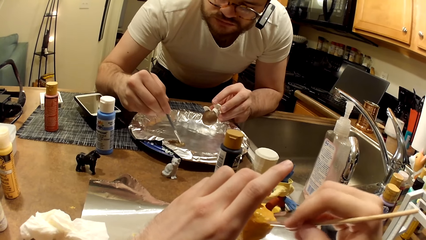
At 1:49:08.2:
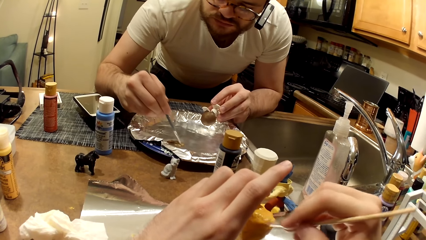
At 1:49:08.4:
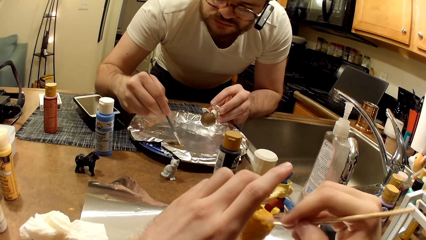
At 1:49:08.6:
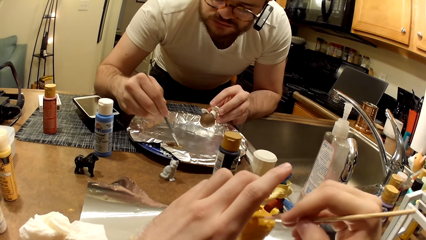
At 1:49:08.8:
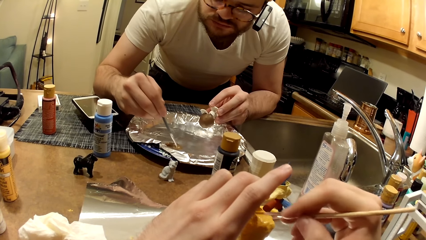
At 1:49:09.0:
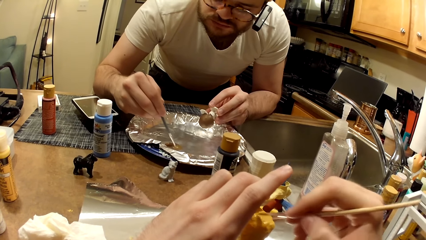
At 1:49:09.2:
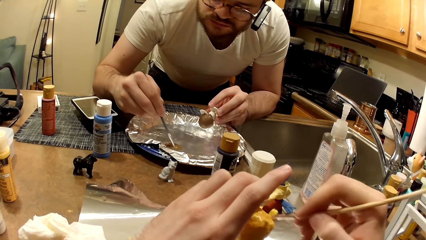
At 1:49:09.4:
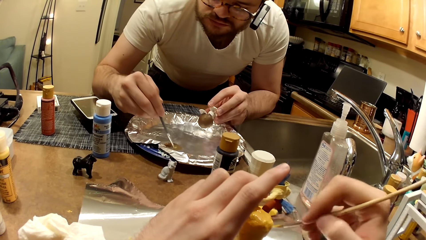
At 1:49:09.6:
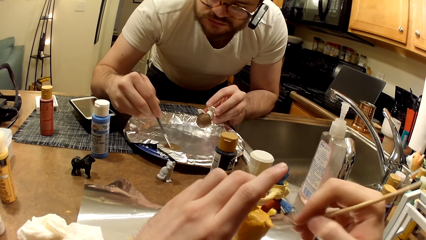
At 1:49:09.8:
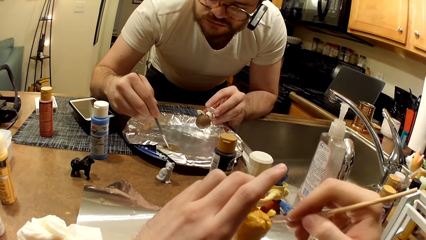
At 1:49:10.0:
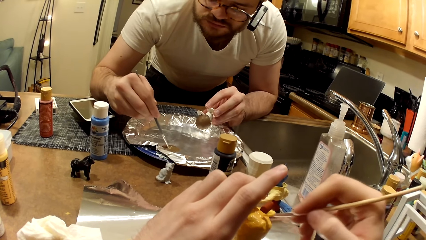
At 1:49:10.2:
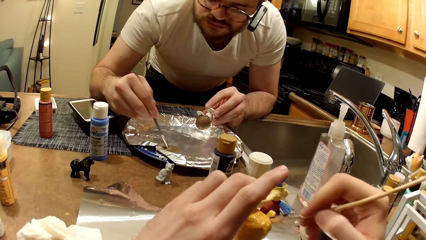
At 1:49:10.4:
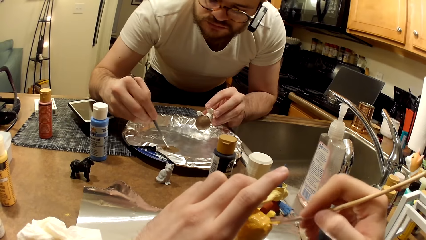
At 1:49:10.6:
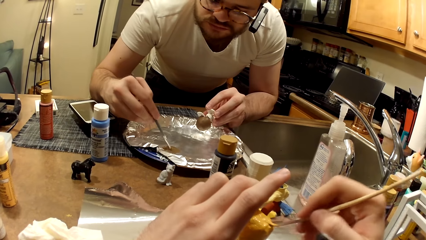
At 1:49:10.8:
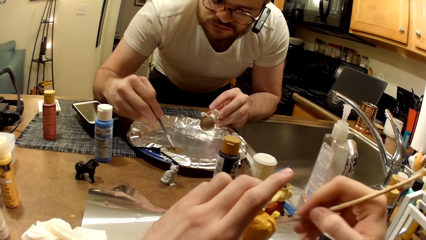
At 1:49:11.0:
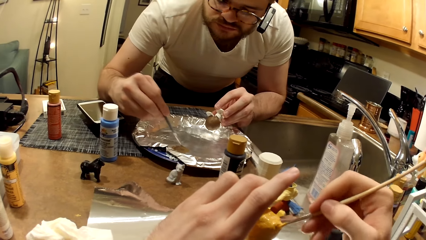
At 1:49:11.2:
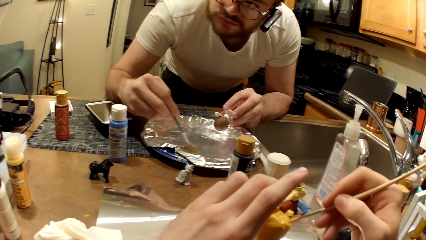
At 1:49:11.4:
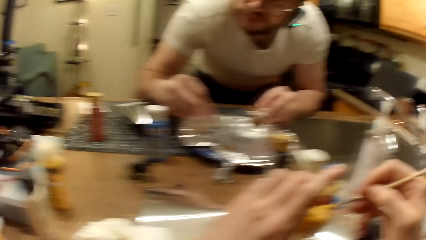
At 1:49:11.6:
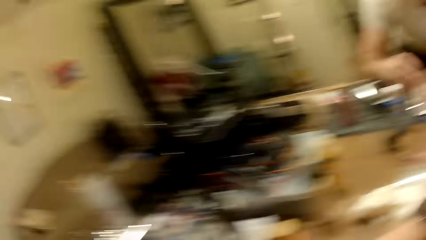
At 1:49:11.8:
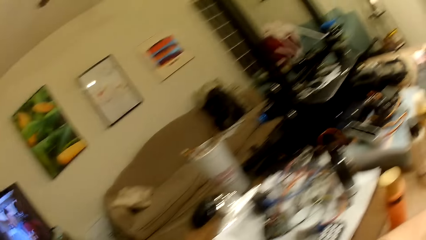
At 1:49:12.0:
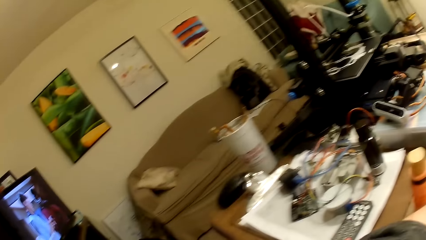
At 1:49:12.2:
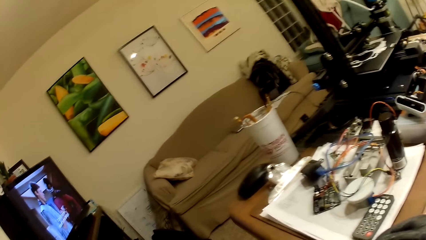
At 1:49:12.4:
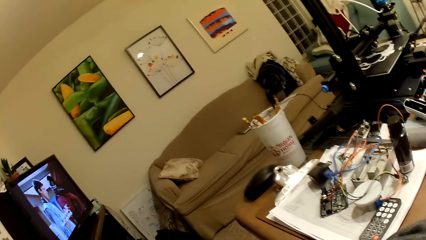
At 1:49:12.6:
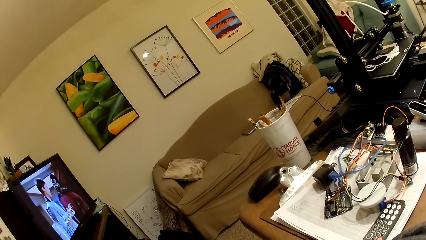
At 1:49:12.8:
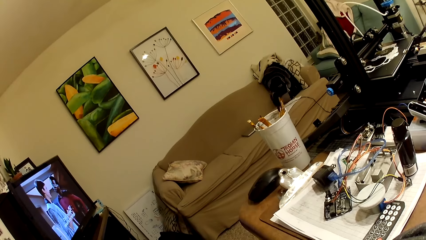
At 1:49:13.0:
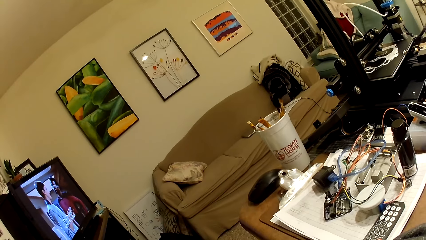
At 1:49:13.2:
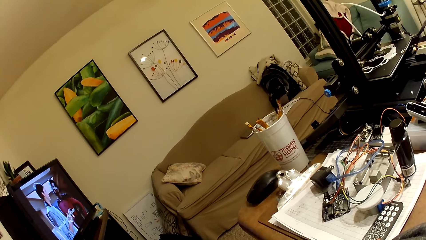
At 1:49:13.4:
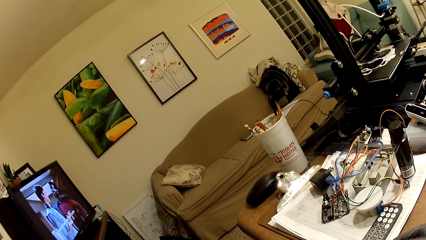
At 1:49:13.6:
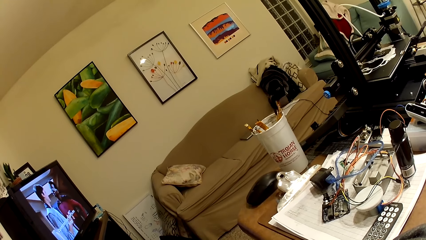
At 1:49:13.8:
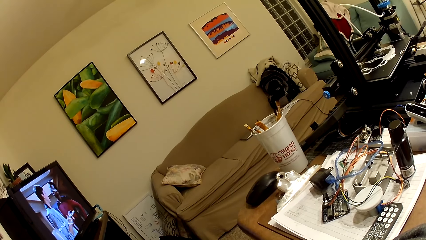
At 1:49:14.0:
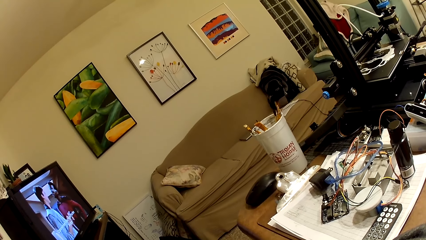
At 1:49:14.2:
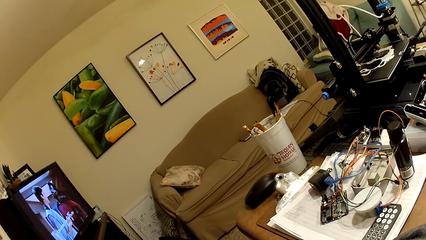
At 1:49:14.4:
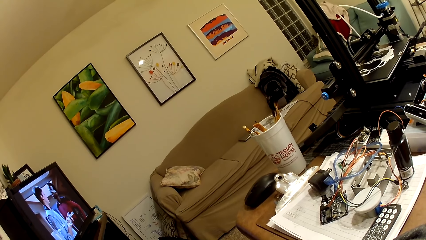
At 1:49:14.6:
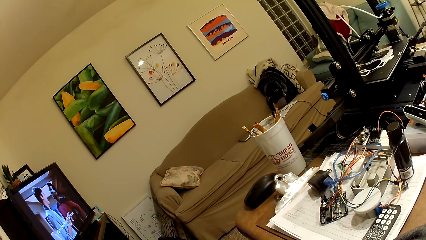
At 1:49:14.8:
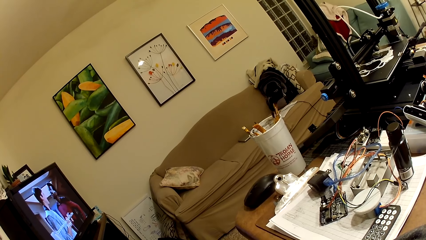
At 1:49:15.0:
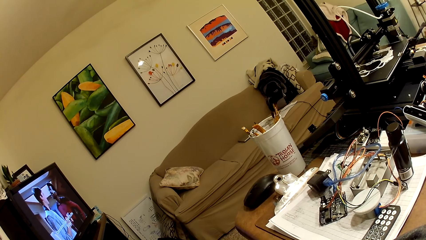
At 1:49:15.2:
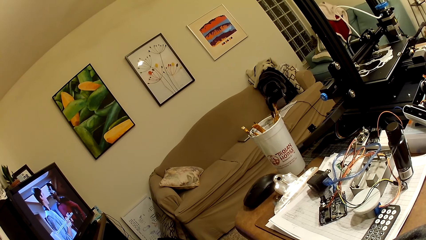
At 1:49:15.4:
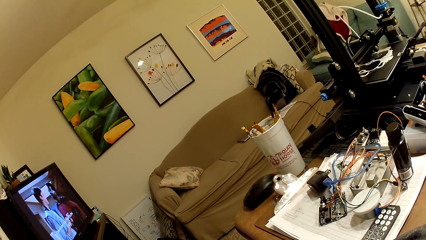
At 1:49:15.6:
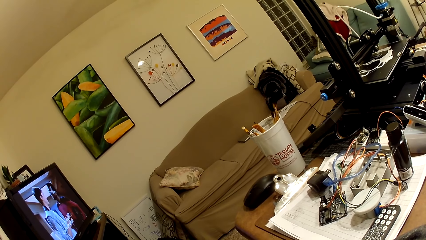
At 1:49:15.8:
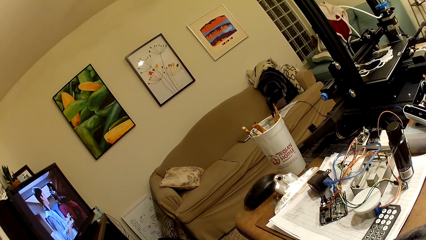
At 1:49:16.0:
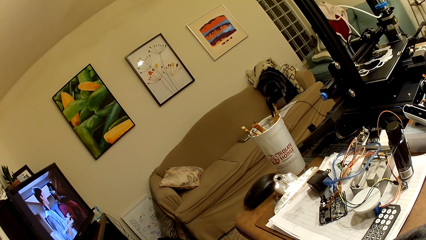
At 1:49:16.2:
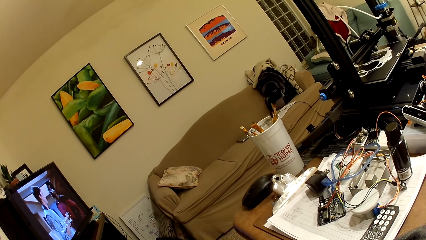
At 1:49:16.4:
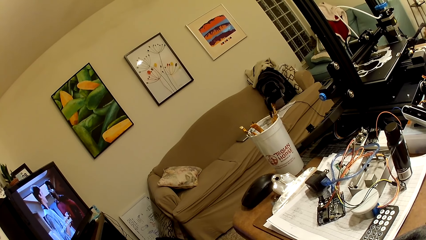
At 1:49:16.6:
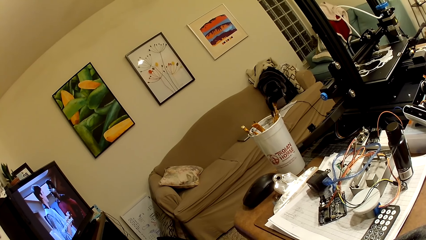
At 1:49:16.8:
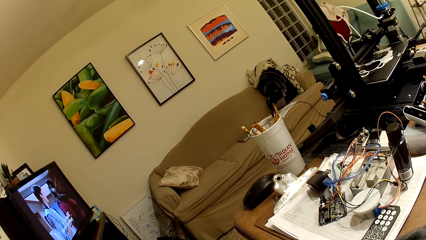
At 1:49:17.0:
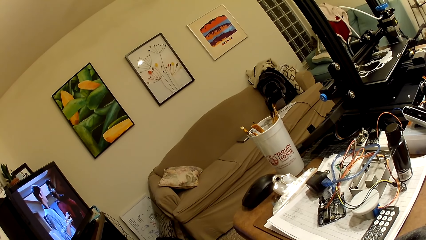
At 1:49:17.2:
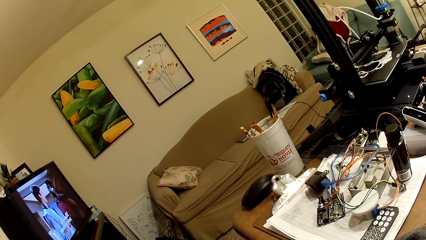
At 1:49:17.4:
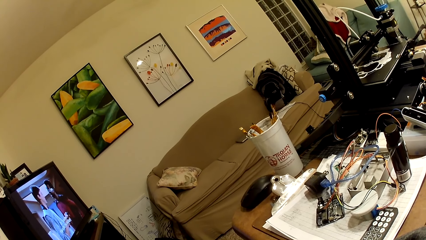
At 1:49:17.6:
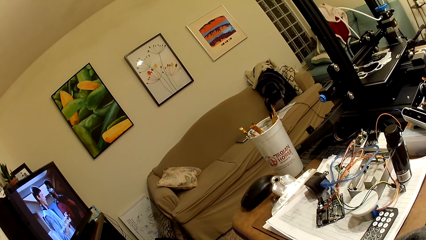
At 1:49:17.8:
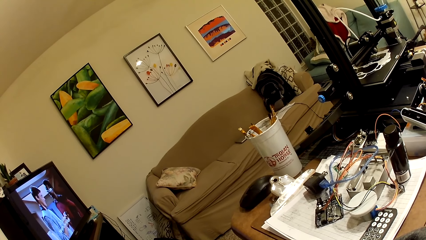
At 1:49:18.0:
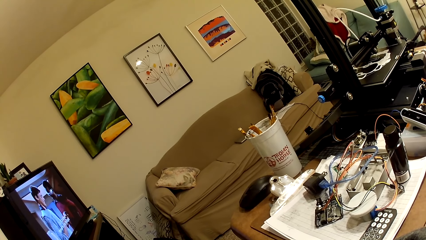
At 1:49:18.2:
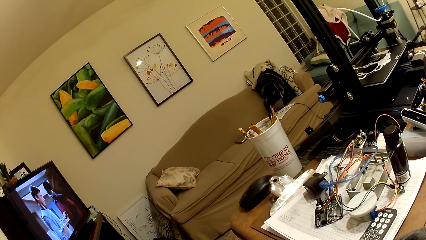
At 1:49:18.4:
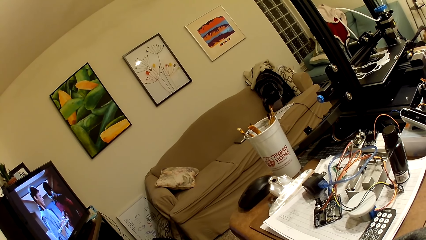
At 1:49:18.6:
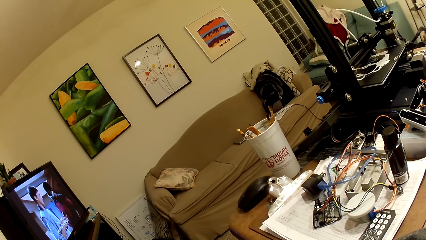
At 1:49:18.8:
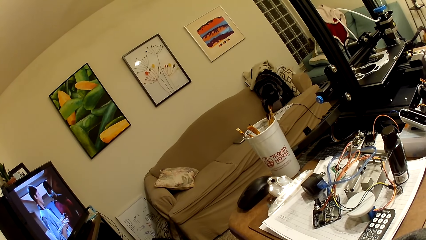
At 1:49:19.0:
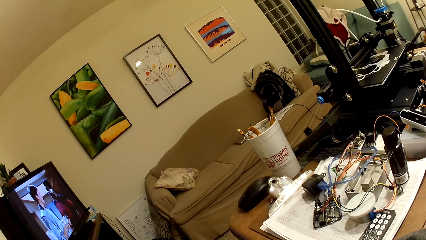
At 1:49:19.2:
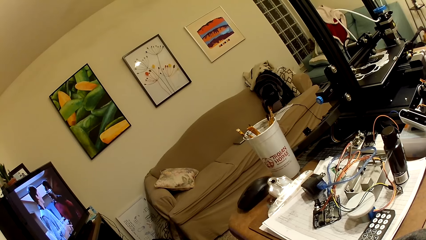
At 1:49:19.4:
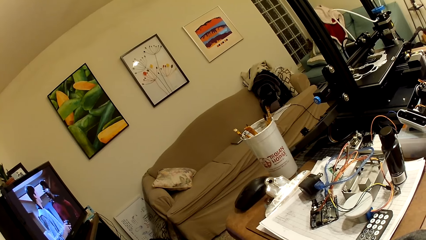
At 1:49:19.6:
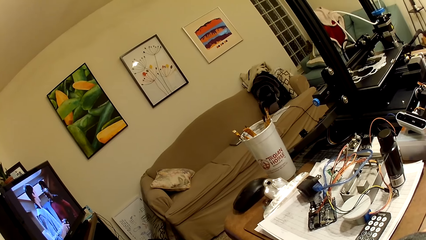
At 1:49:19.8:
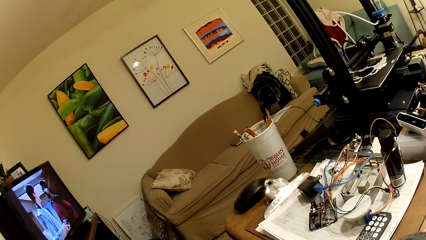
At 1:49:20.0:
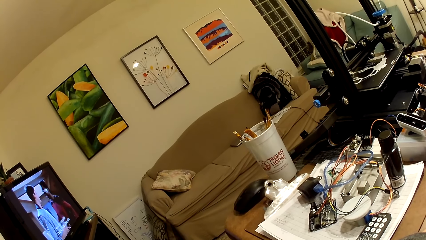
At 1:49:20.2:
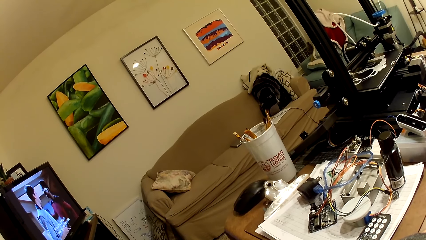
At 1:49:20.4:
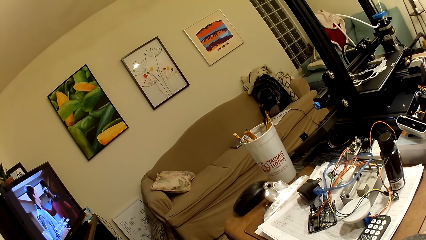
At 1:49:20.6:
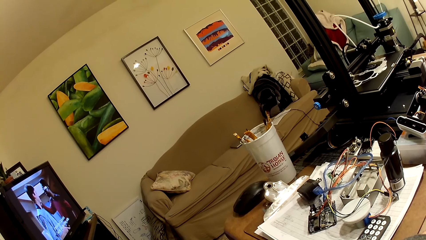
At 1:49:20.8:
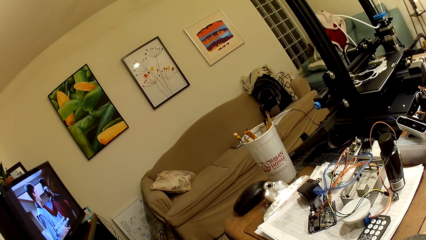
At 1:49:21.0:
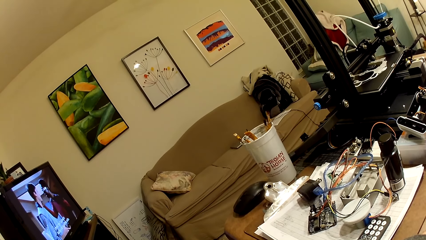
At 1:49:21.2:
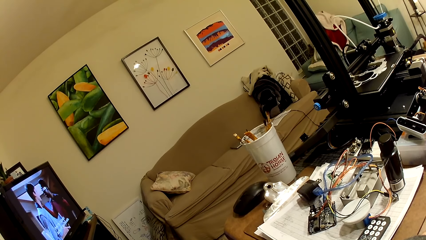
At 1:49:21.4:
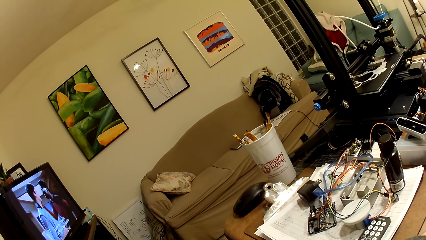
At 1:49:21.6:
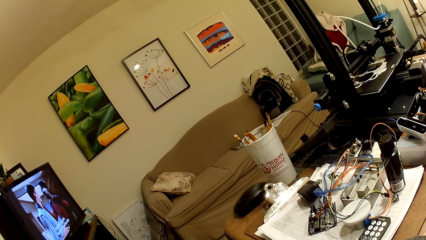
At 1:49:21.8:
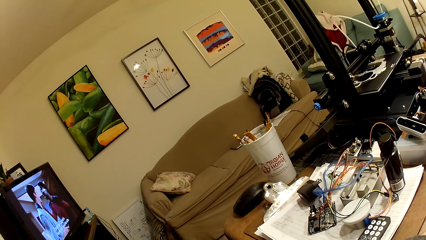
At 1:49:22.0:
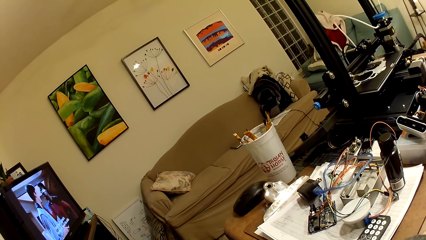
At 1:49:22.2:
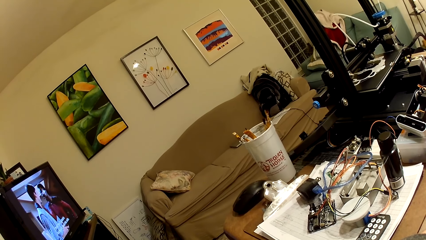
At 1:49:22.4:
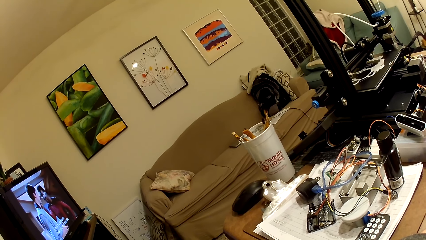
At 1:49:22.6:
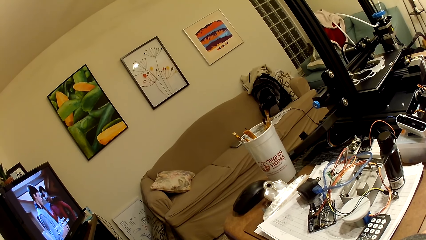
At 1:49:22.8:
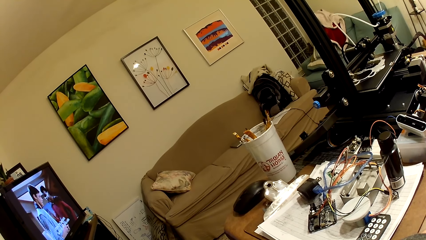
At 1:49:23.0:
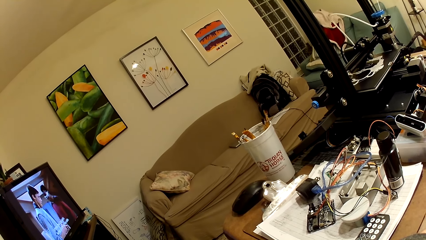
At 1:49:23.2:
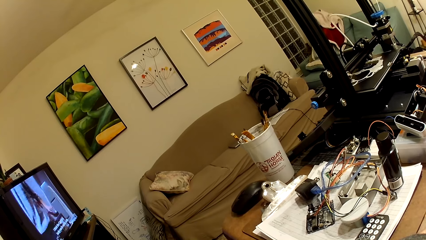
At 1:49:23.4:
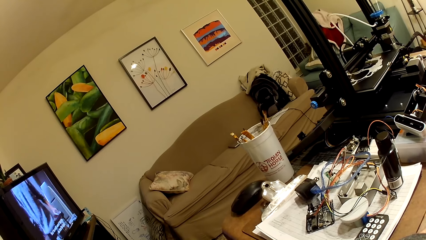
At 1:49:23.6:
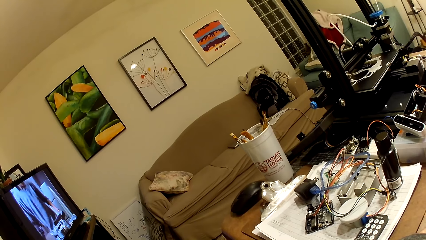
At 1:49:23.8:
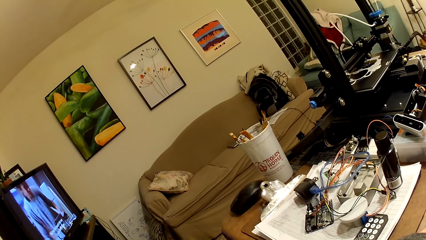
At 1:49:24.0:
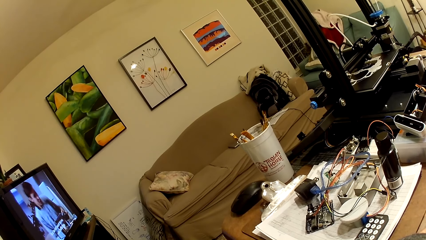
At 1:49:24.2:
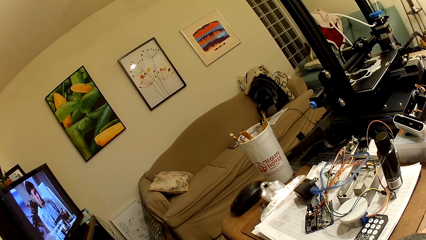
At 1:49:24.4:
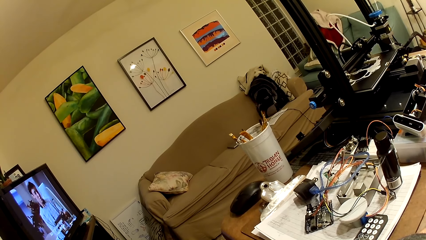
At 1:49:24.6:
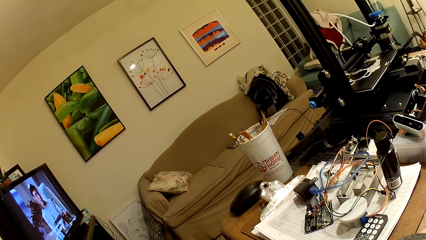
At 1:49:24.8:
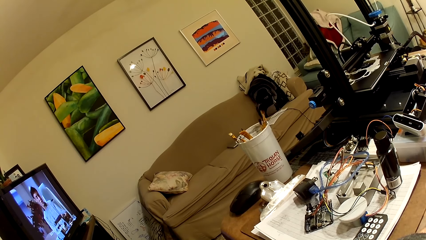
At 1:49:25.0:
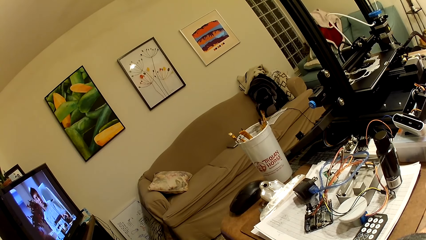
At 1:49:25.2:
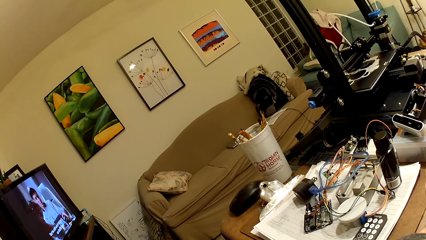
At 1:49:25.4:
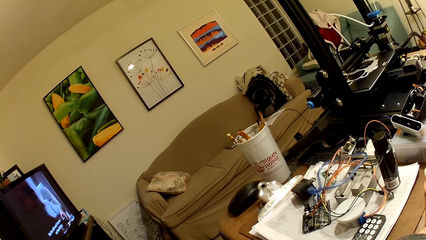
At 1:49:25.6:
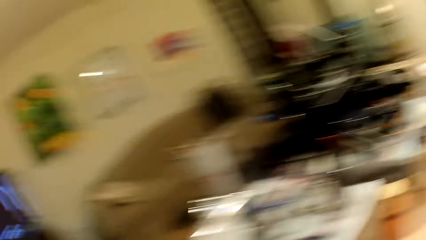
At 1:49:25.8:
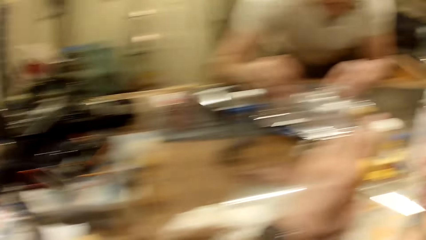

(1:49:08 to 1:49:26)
The camera wearer looks around the room. They watch the TV.
